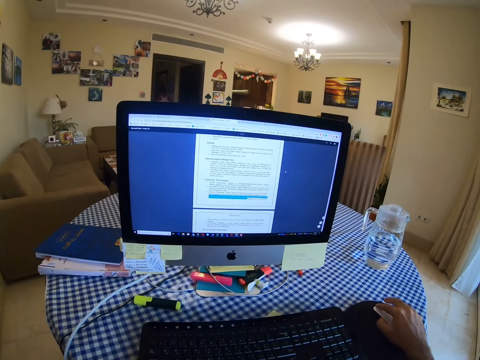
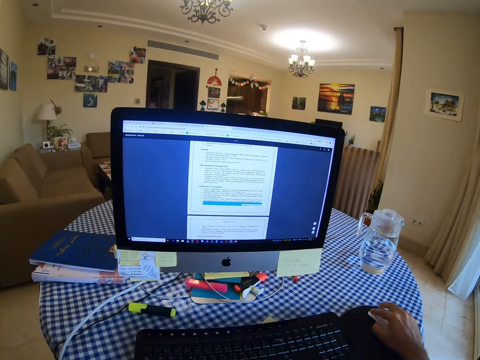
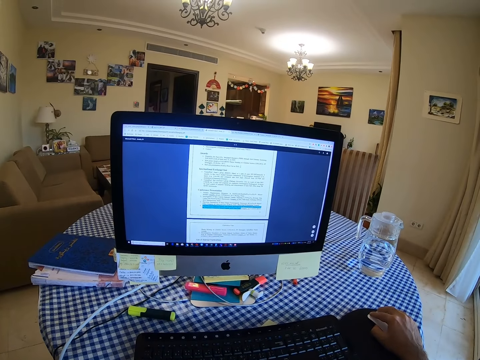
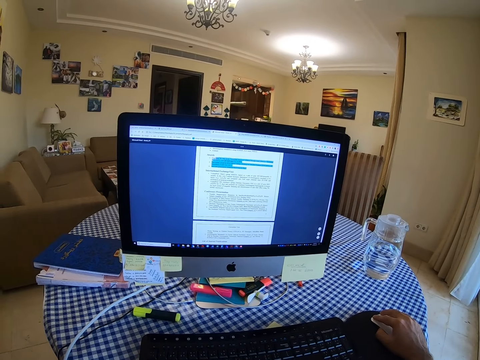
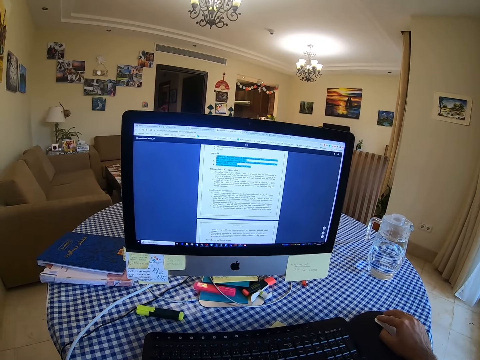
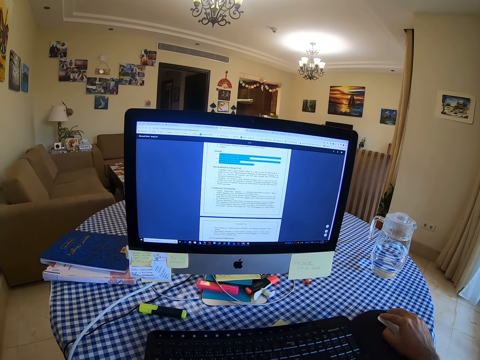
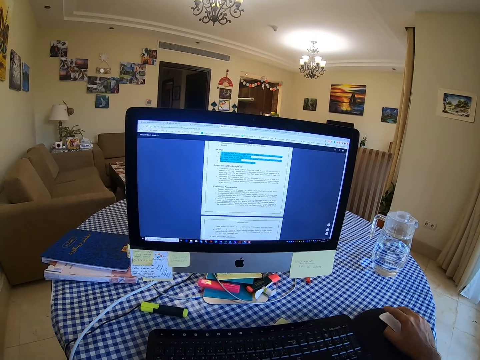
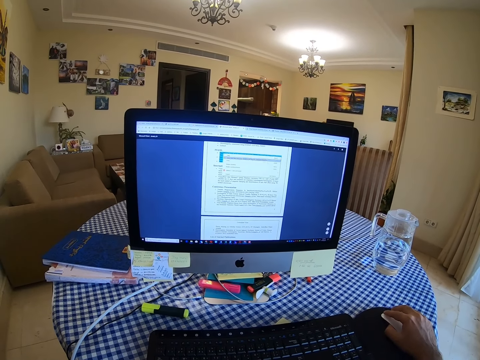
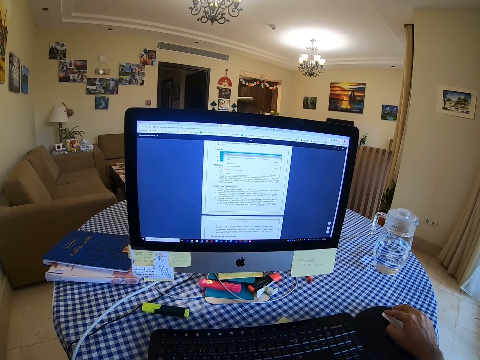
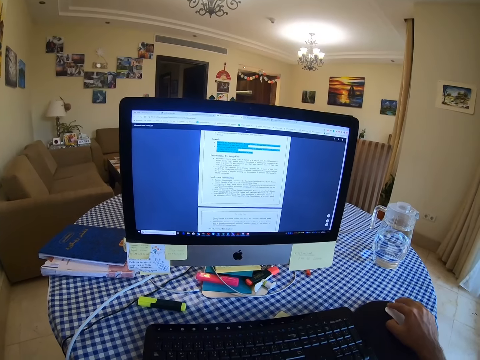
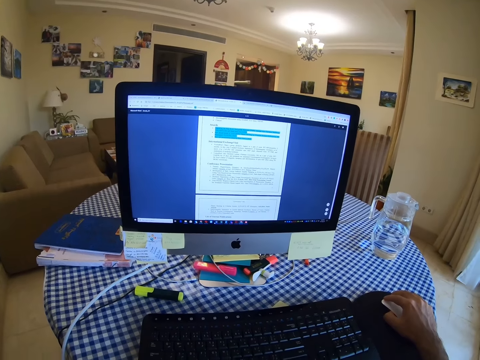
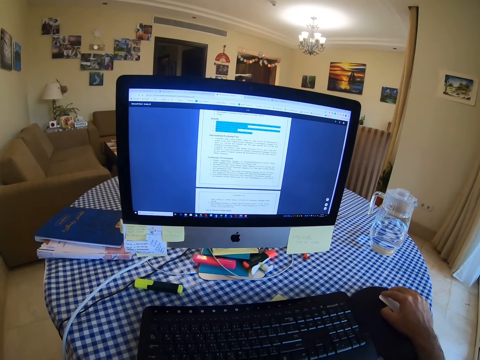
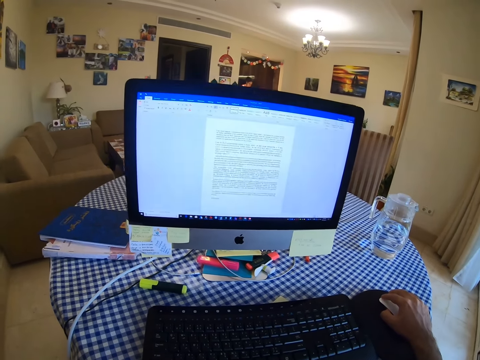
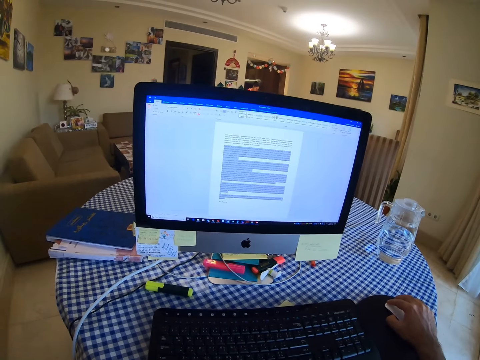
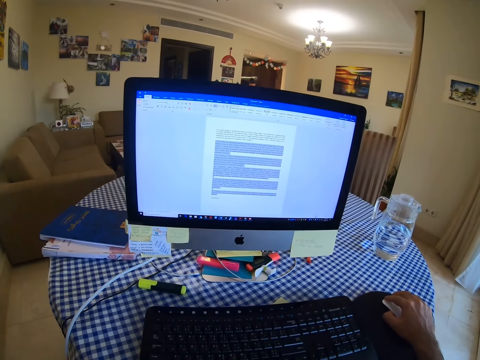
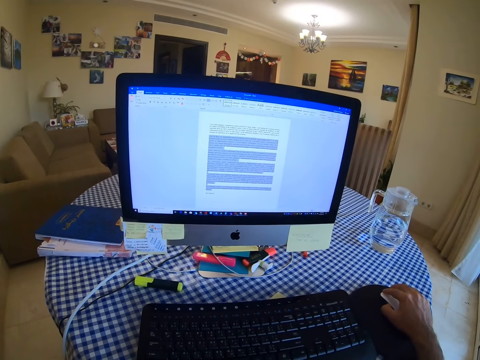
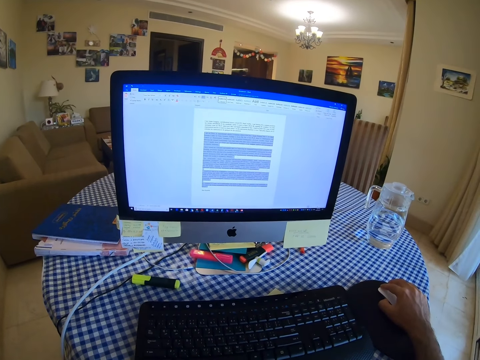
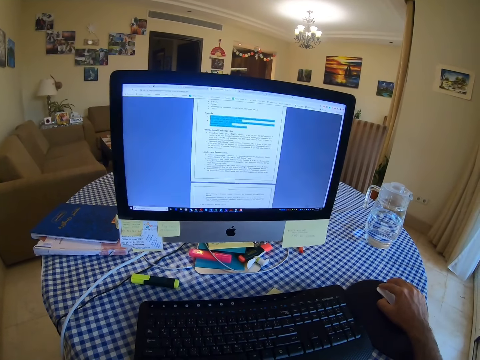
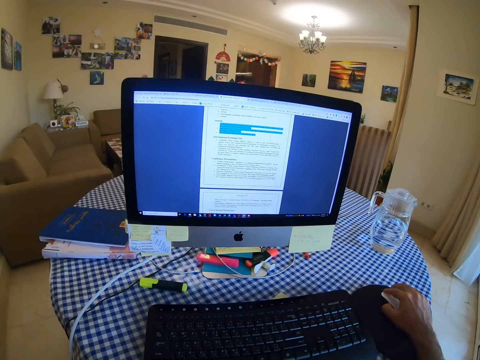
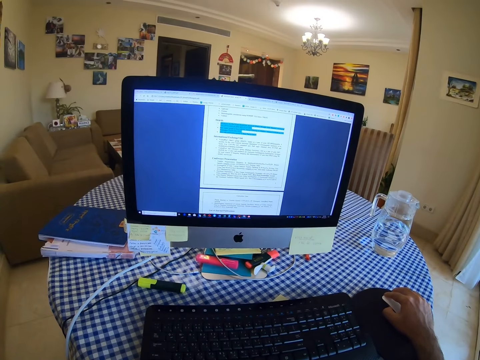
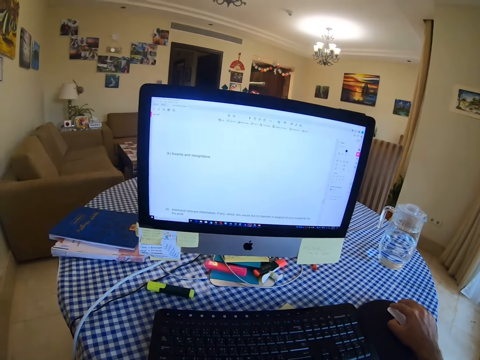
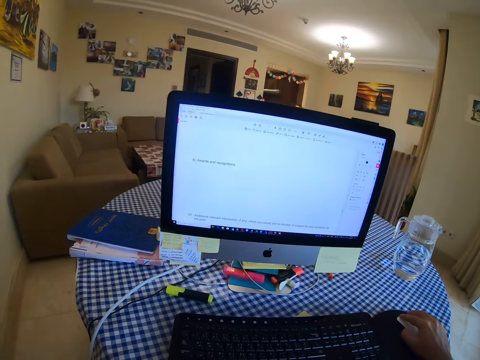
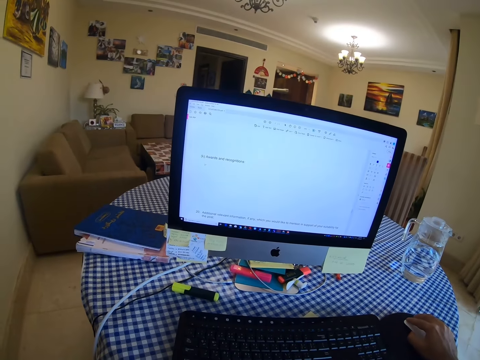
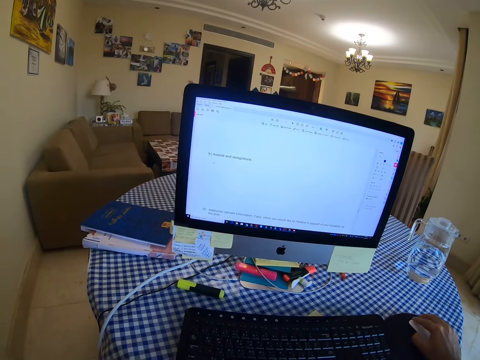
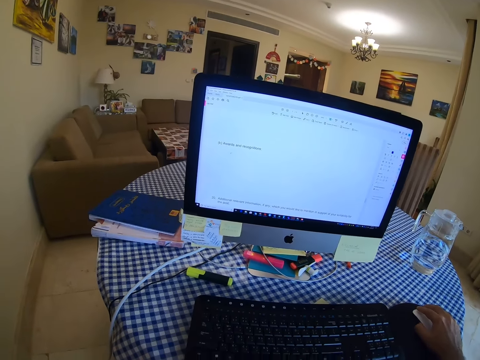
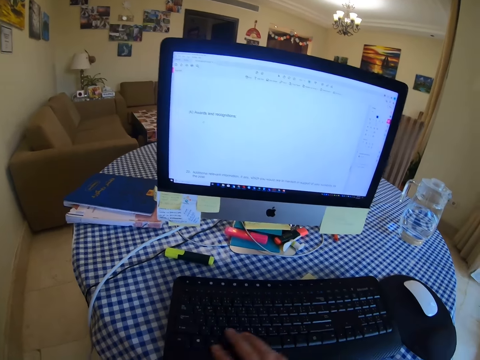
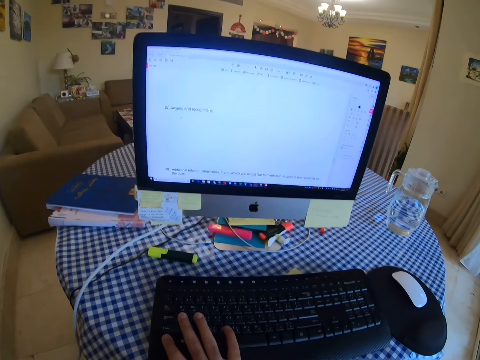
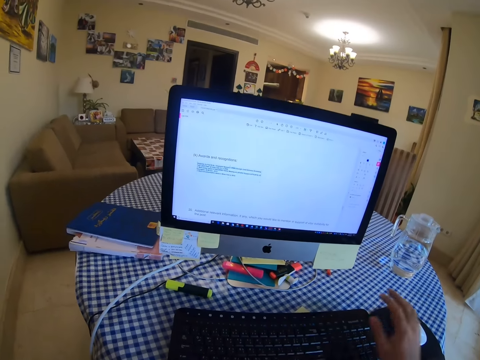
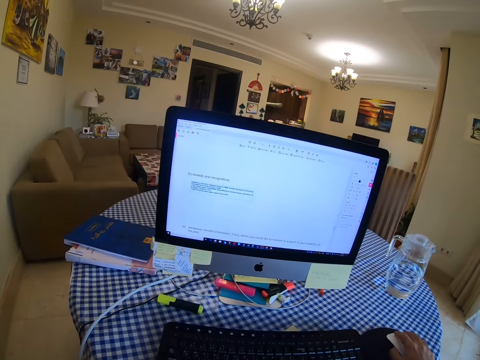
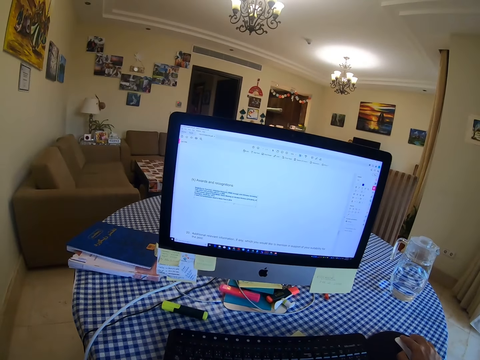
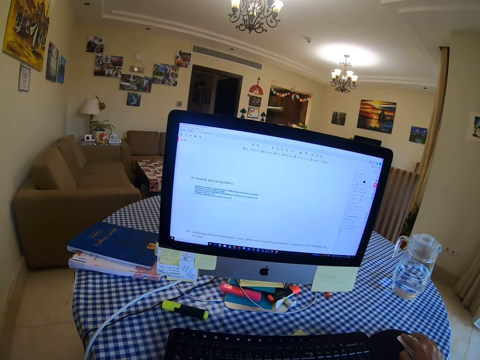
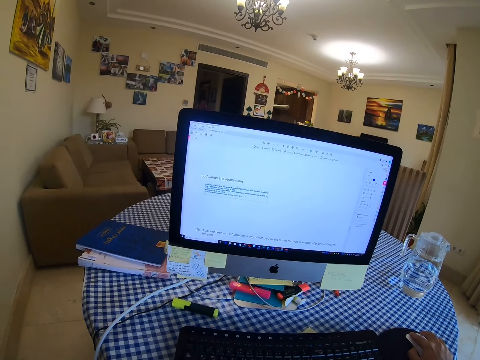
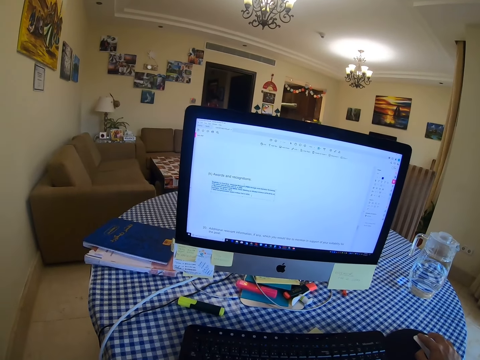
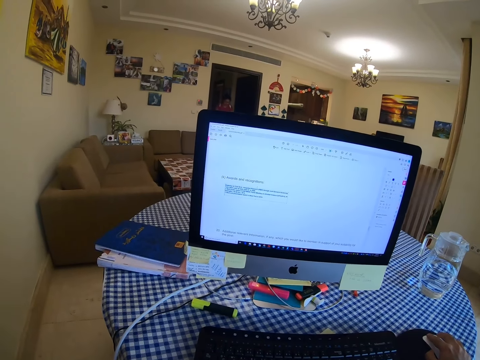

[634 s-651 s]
The camera wearer highlights words with a mouse. They click the mouse. They type on a keyboard. They scroll the computer with the mouse and hold the mouse.

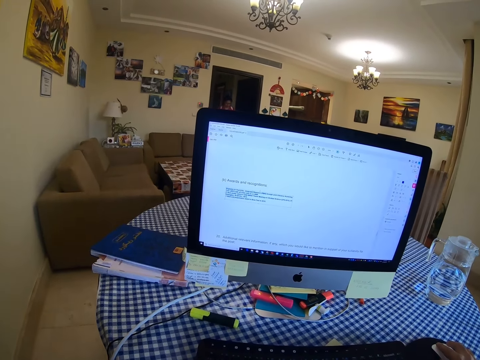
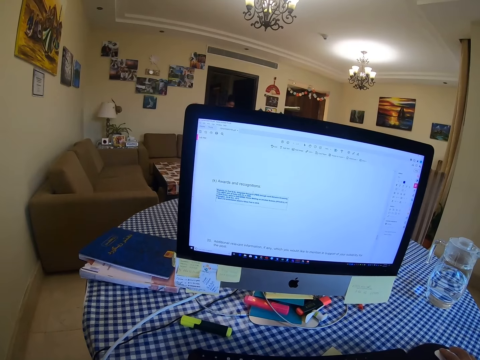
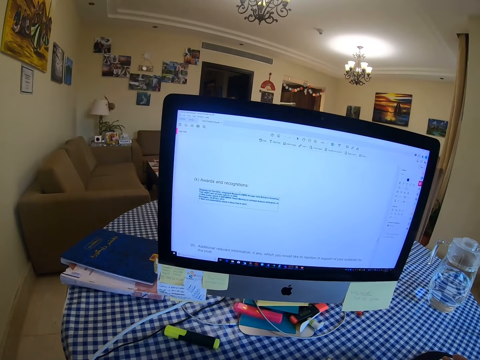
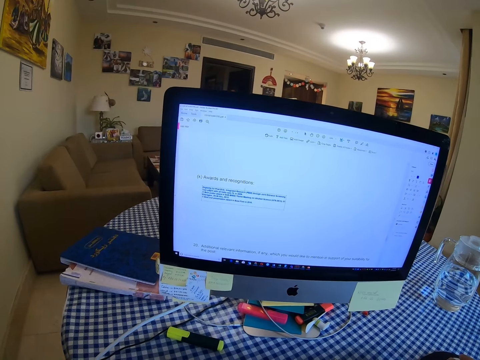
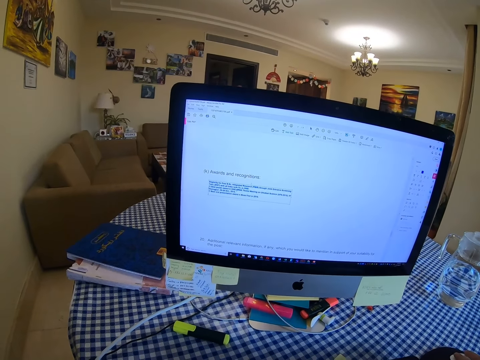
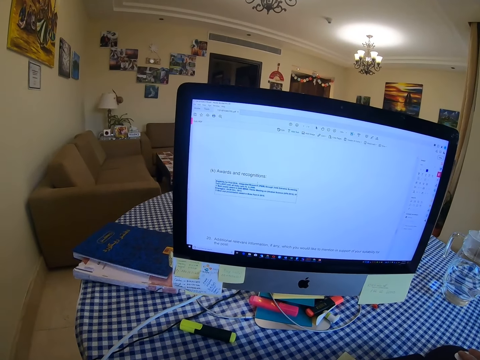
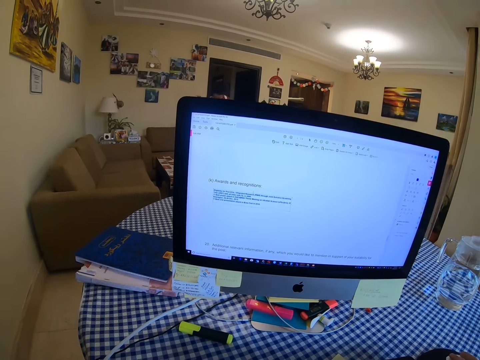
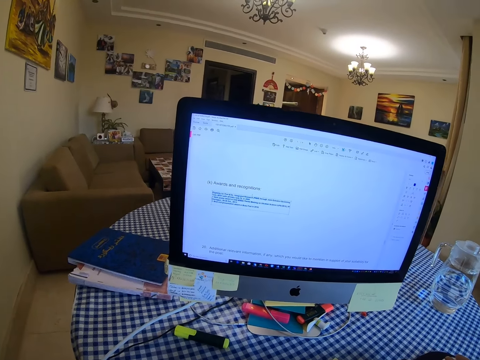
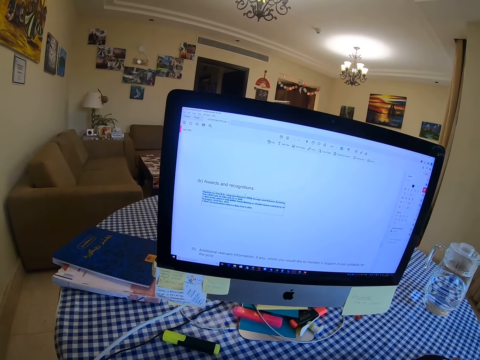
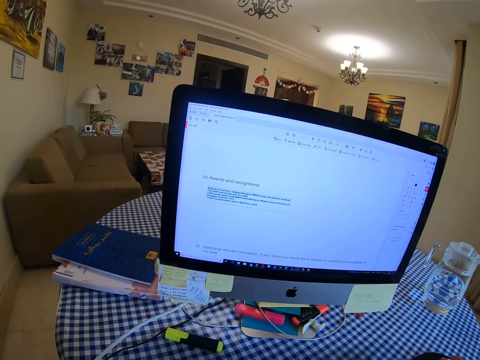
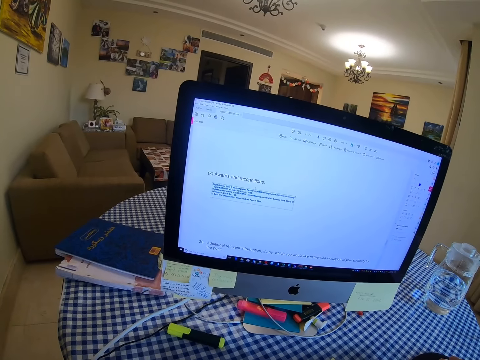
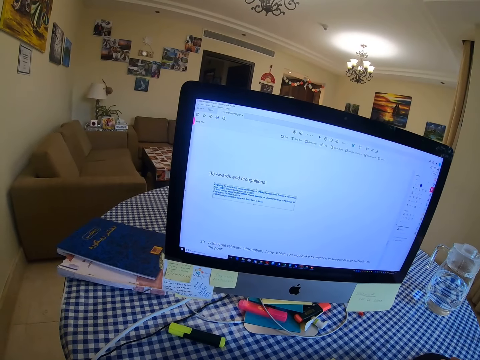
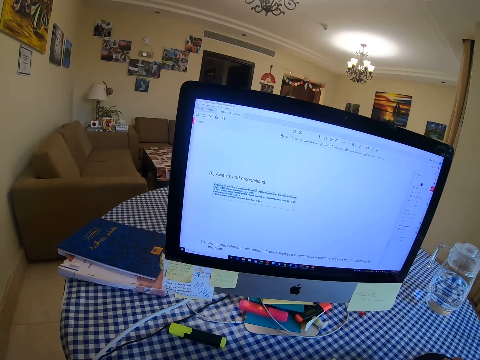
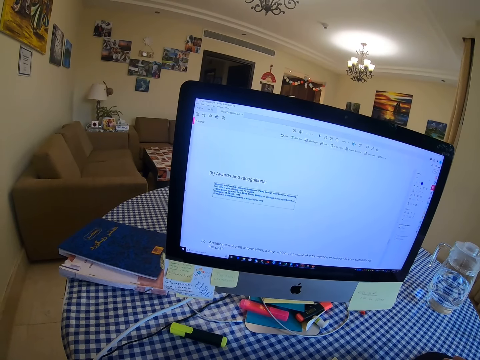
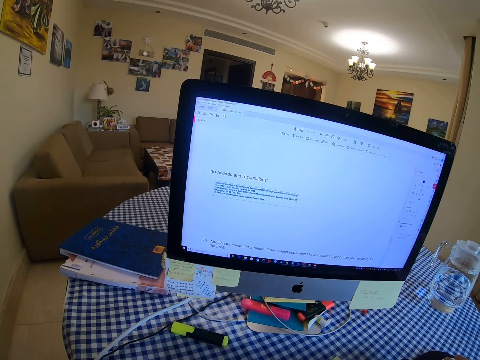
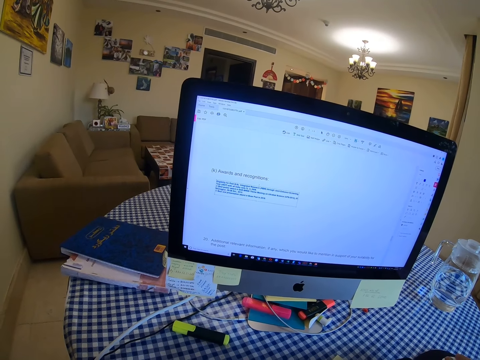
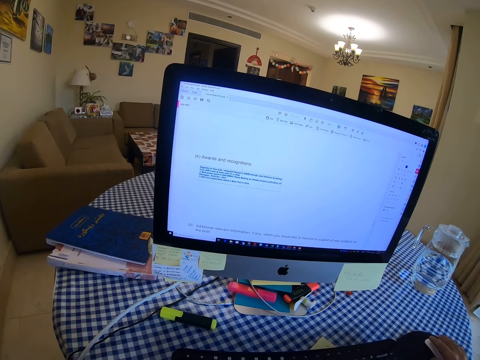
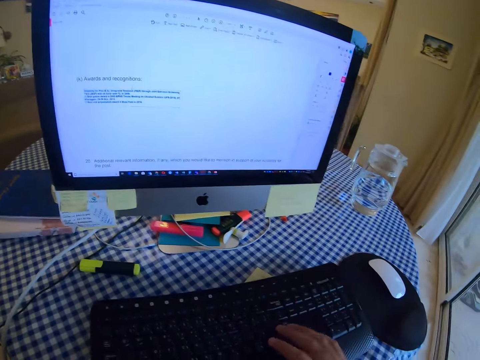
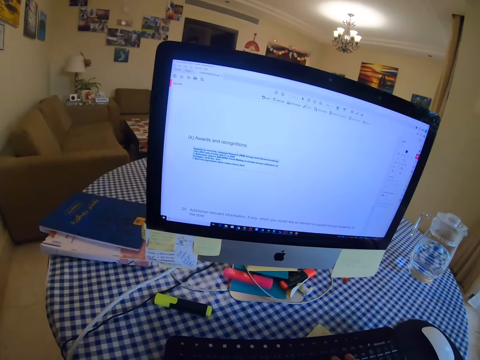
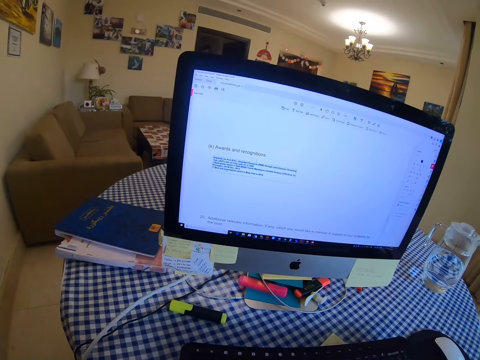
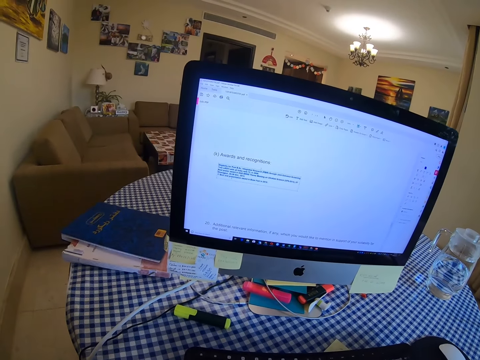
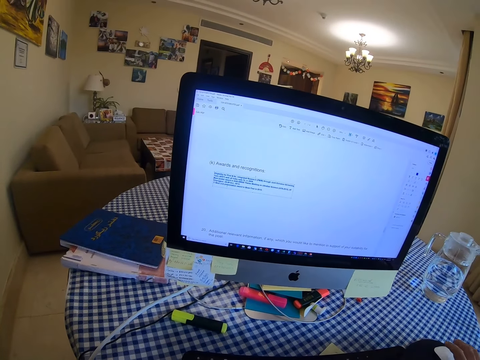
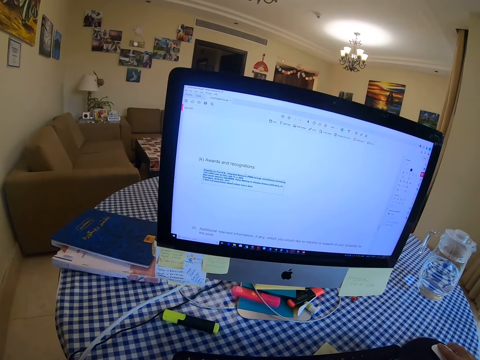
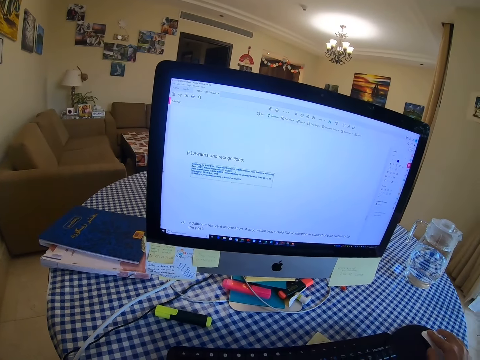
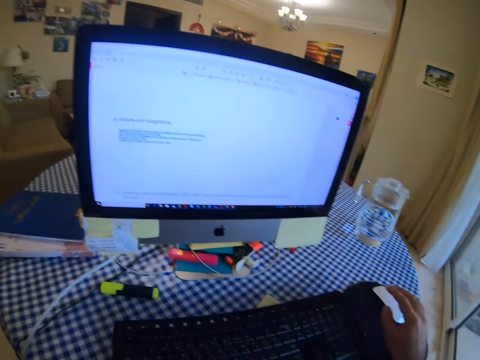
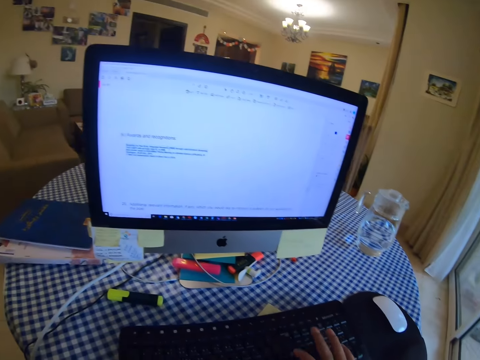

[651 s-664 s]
The camera wearer looks at the computer. They type on a keyboard. They scroll the computer with the mouse, hold a mouse and press the keyboard.
